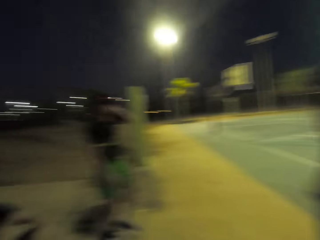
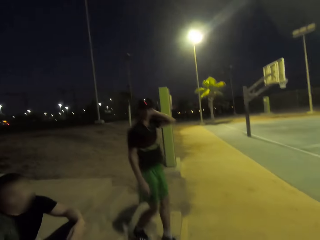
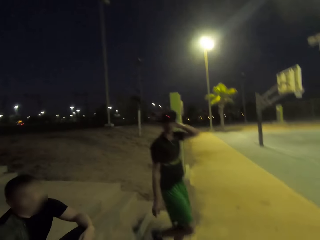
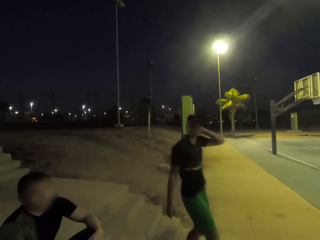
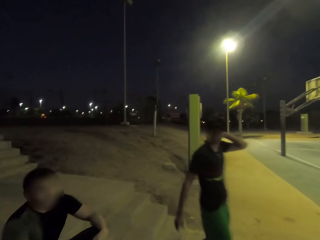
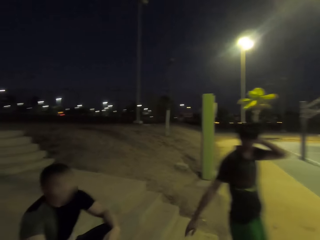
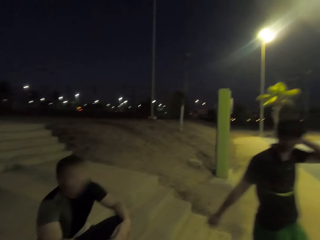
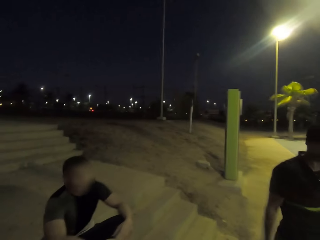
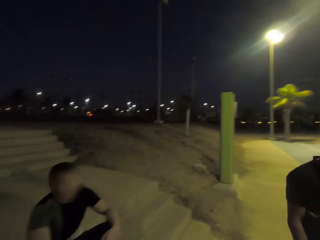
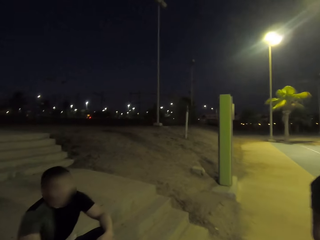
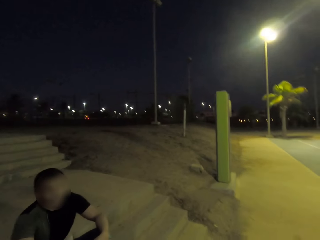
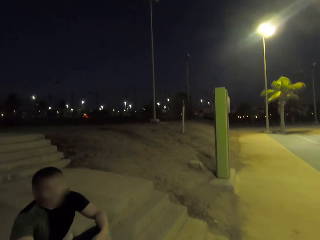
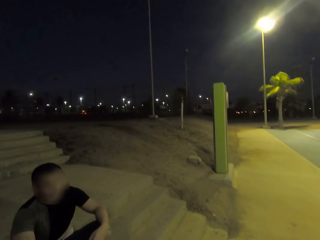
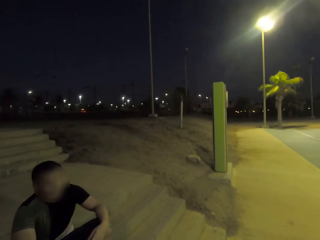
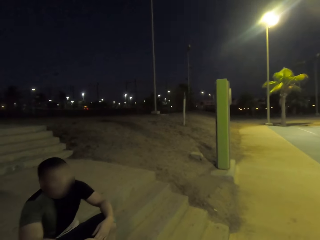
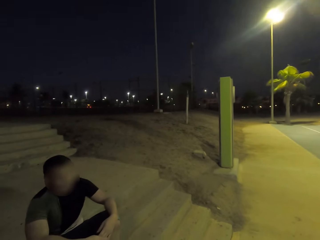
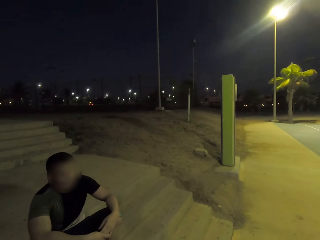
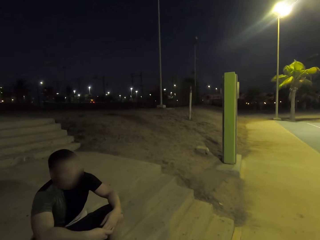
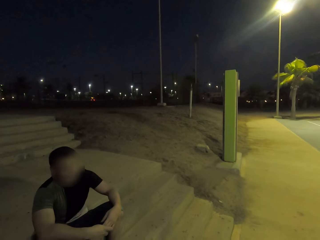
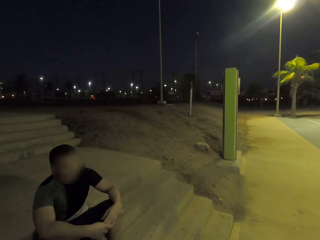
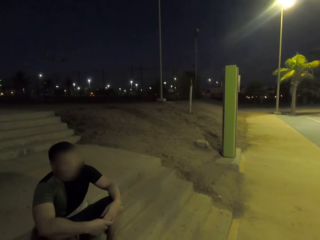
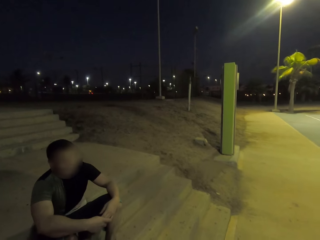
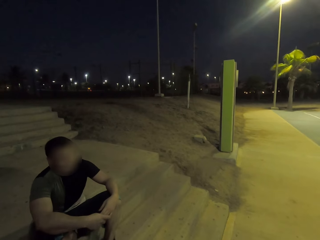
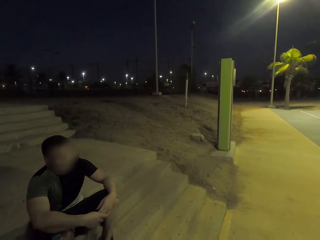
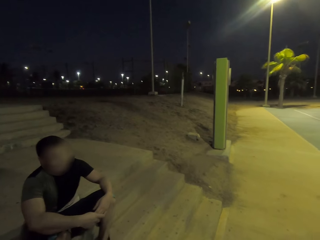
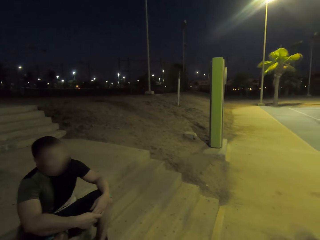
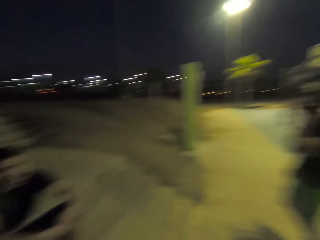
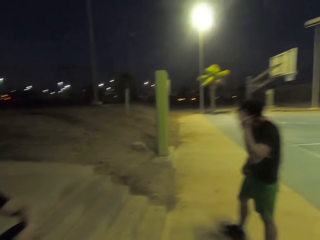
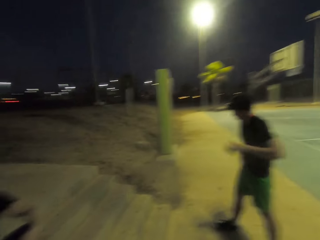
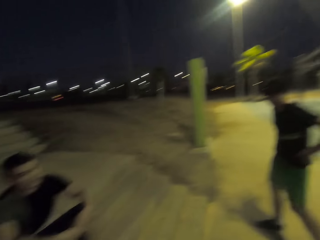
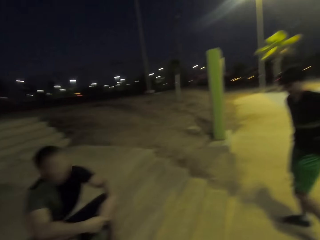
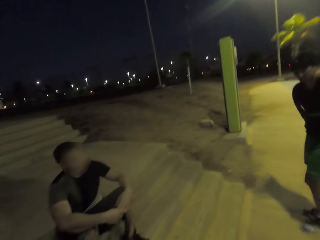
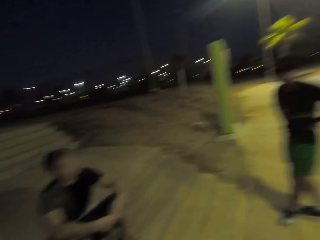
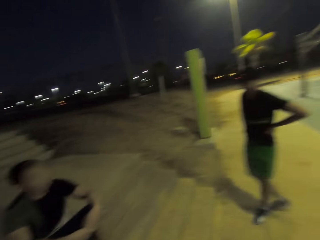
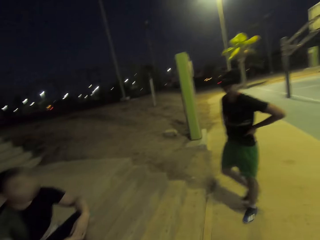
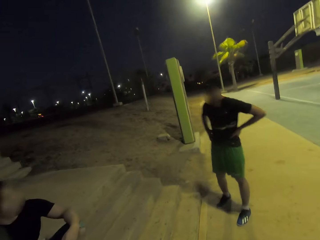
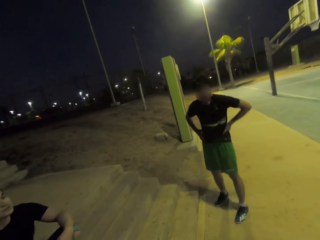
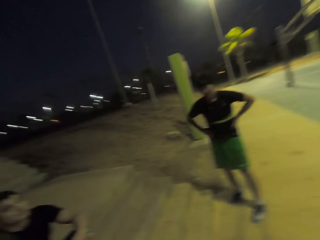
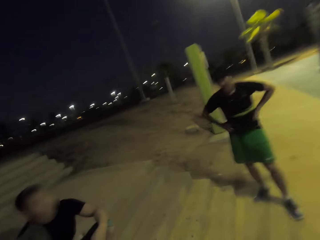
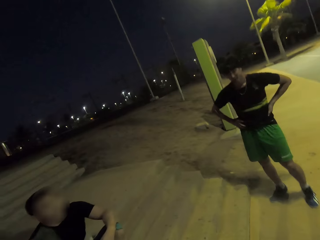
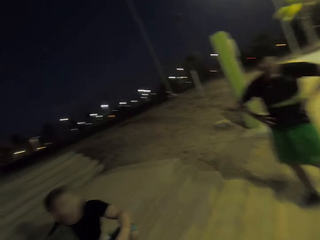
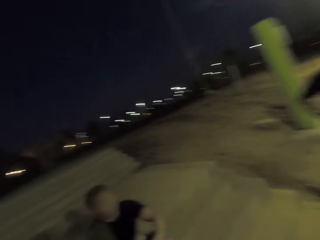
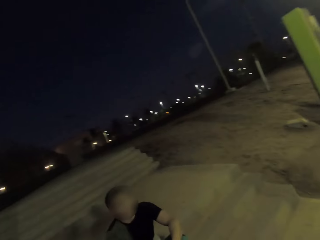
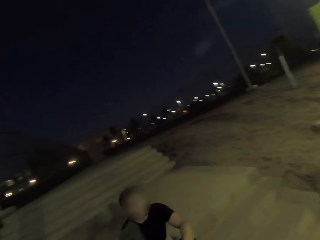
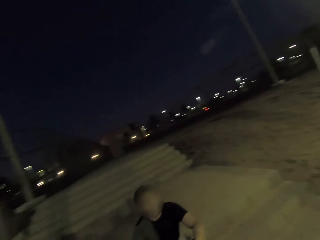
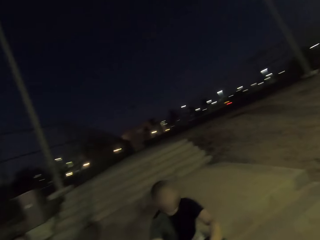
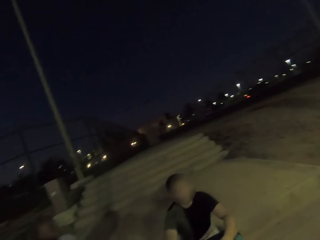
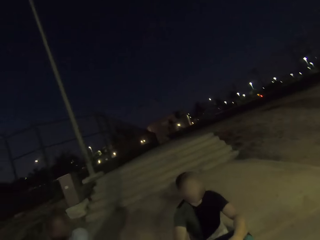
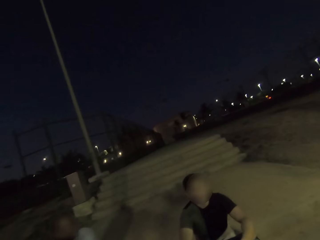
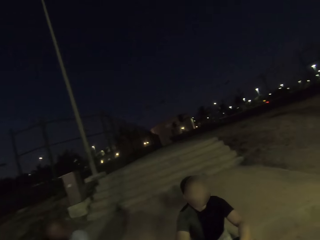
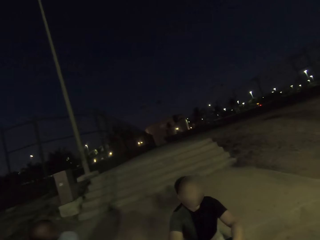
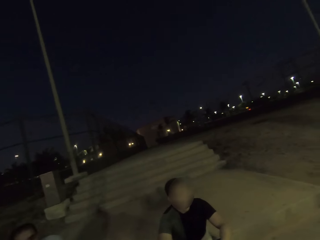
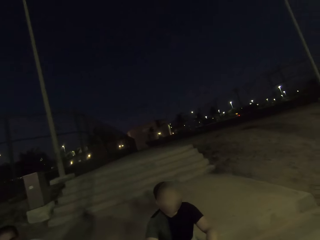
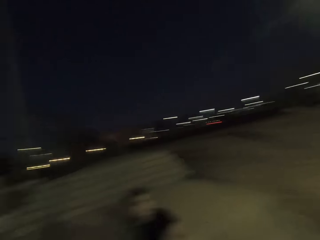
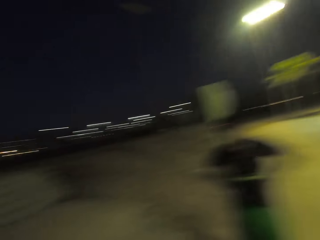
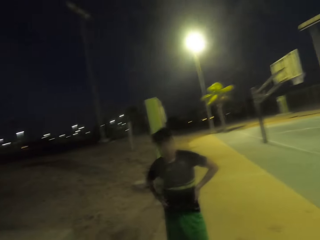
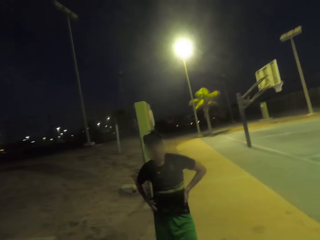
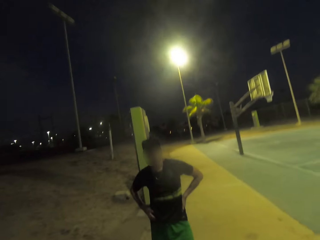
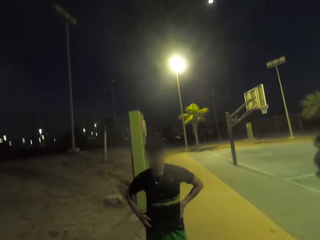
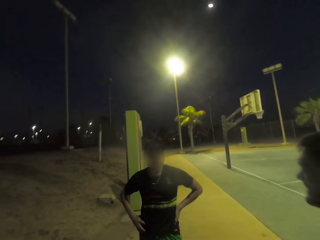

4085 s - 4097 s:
A man interacts with another person.

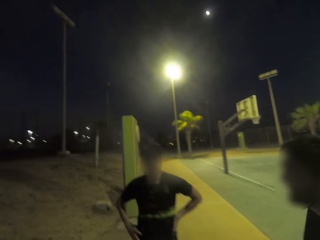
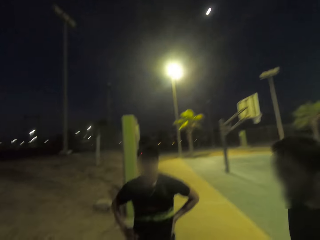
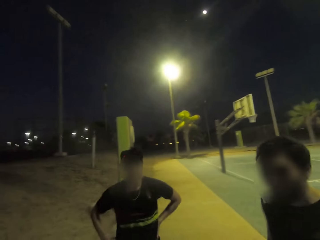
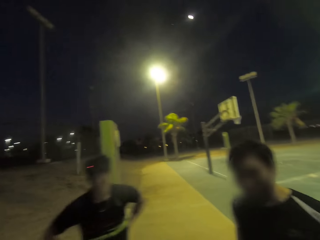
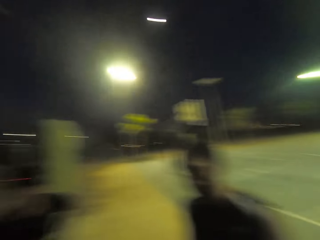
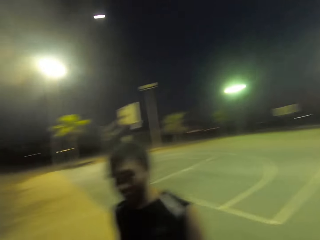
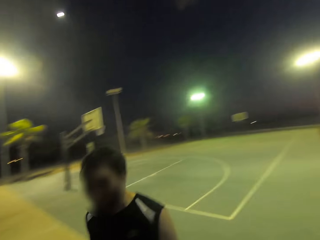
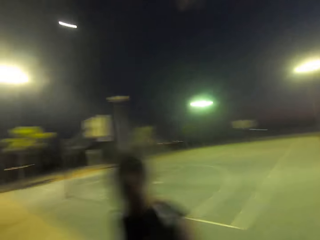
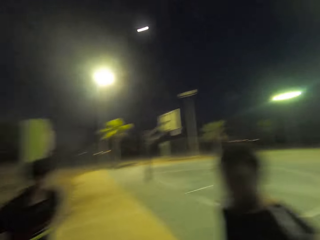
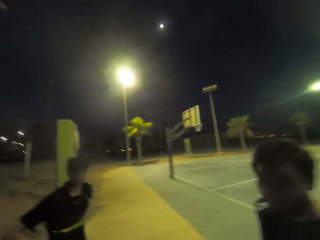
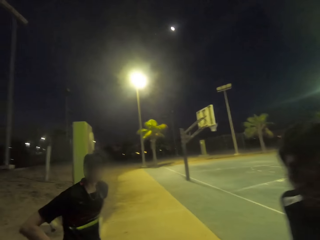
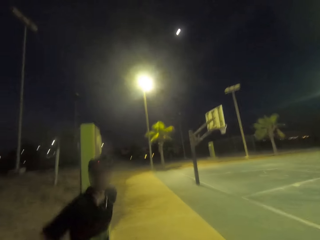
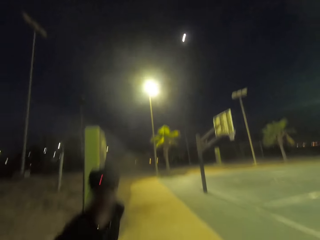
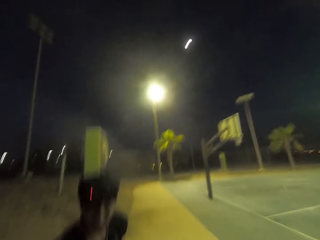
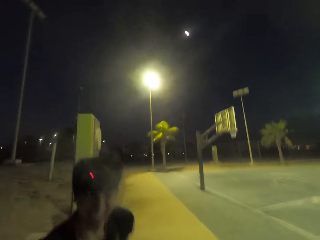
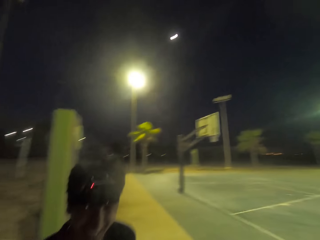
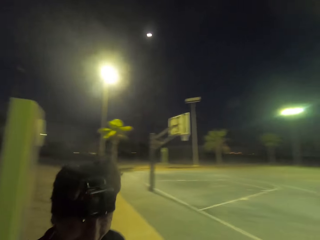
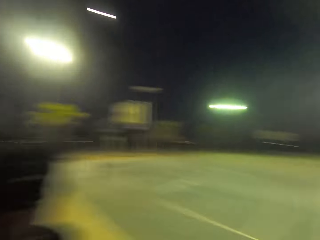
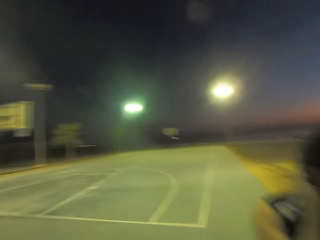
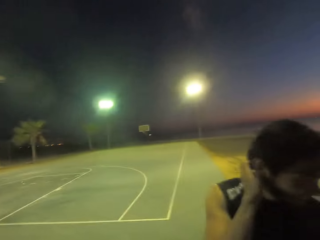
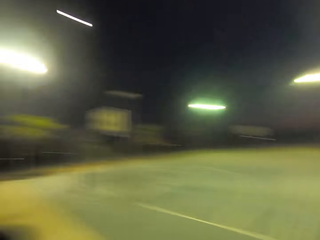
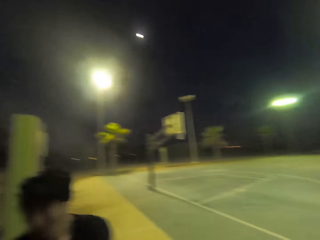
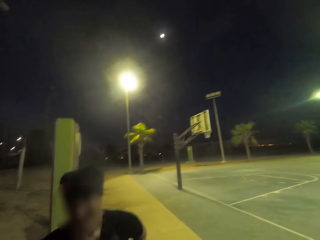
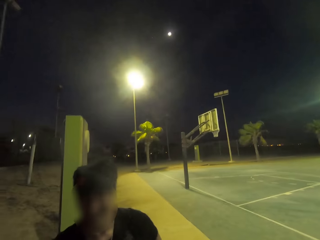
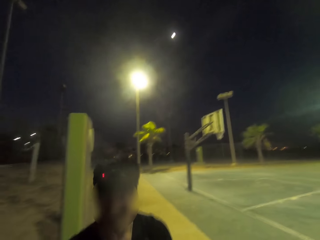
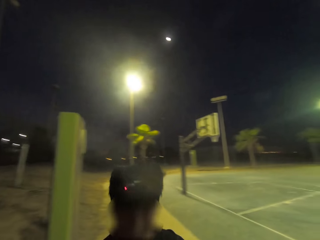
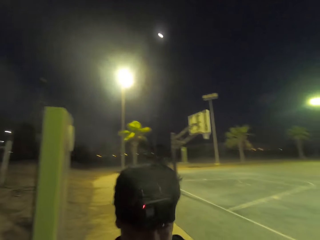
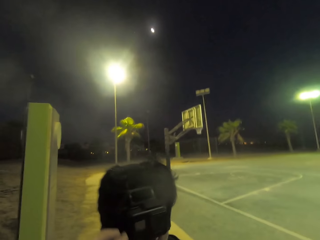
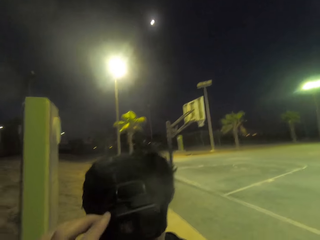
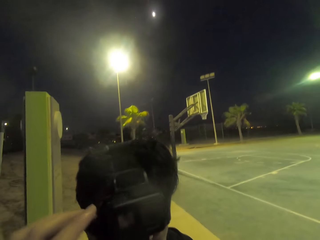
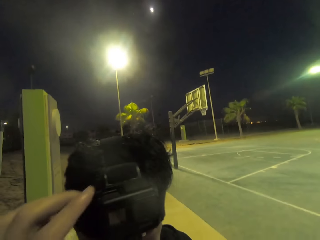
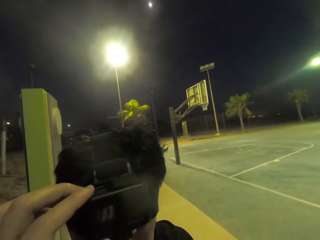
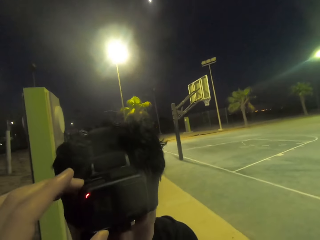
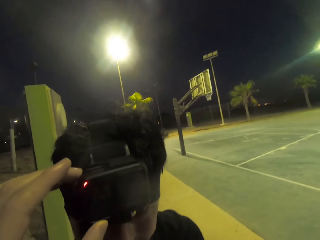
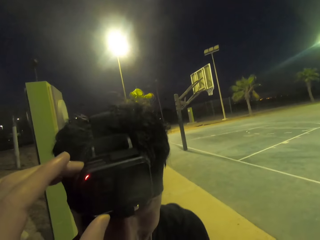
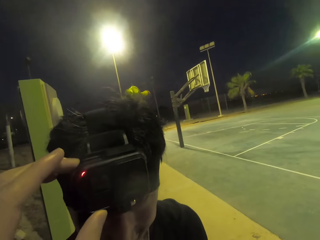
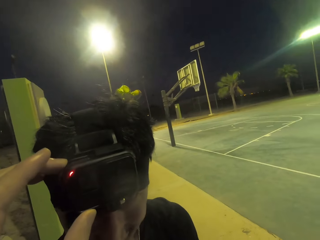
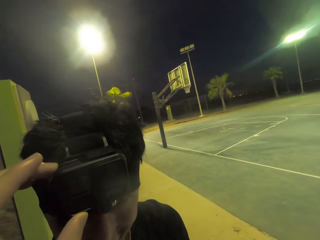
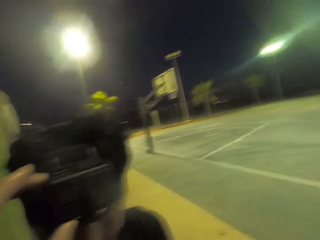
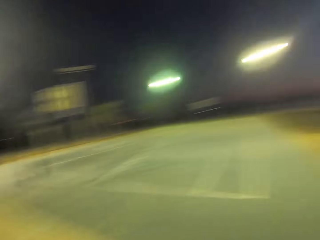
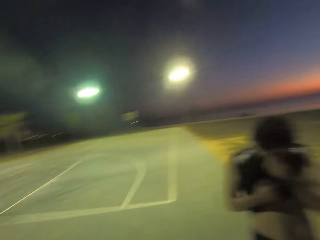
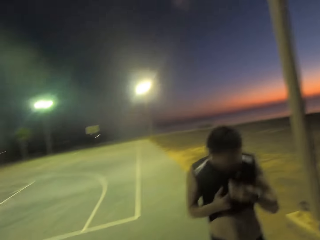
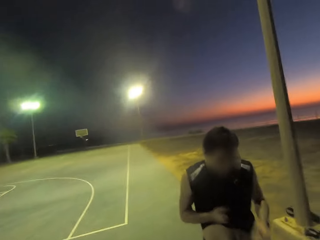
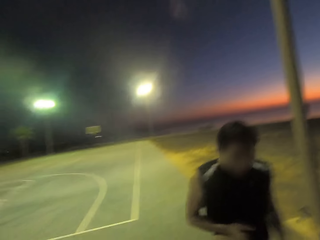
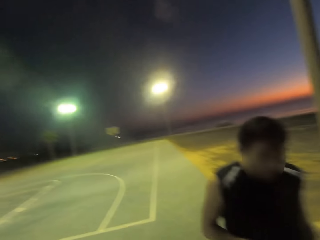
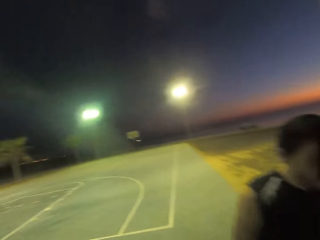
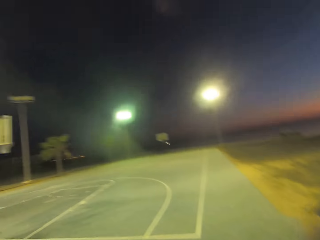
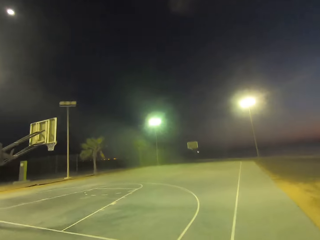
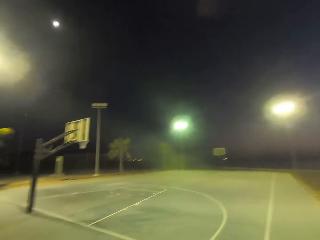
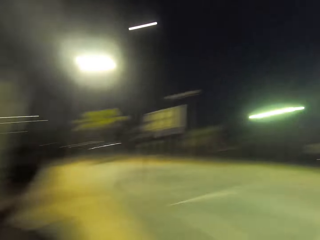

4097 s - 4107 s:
A man touches the camera. The man holds his camera. Another man wipes his face using his top. The camera wearer looks around.
